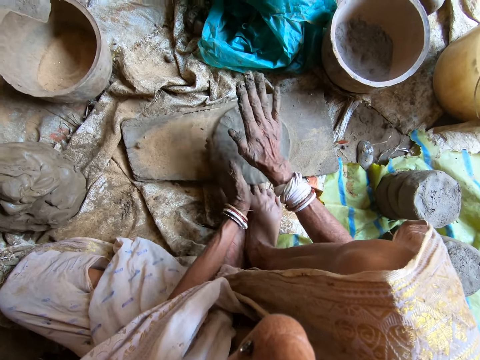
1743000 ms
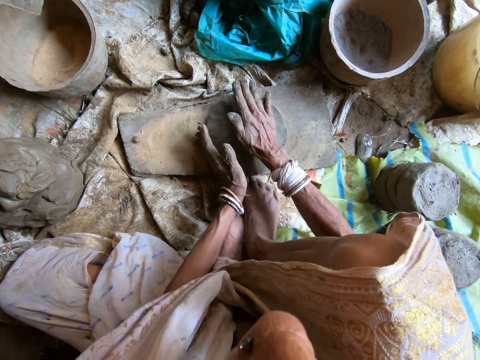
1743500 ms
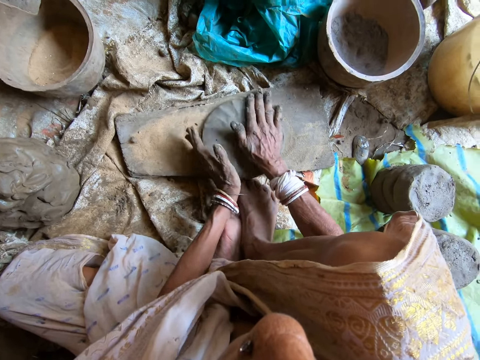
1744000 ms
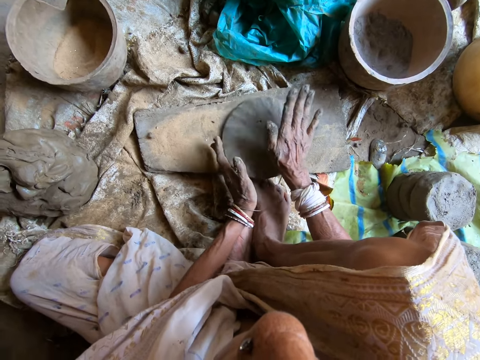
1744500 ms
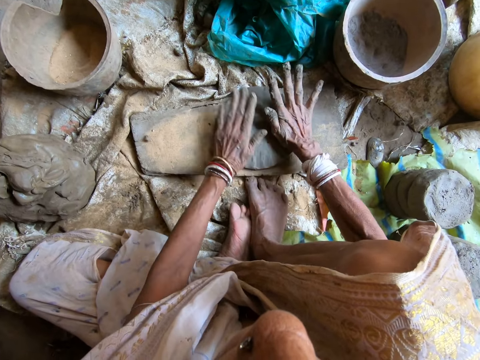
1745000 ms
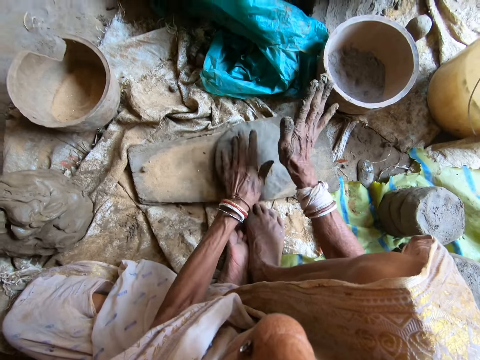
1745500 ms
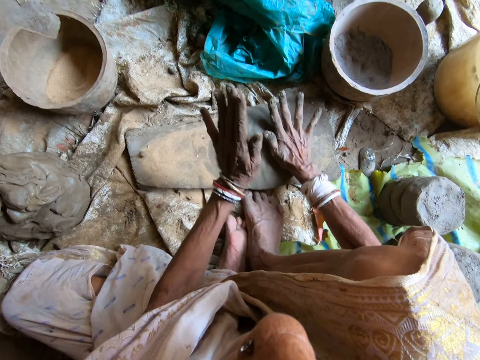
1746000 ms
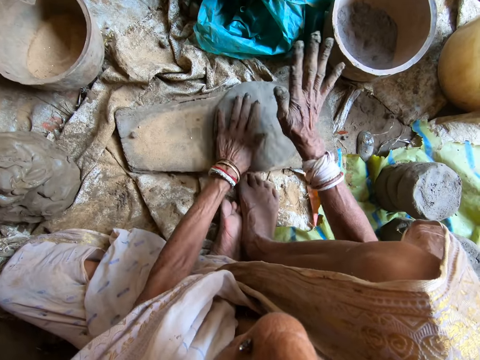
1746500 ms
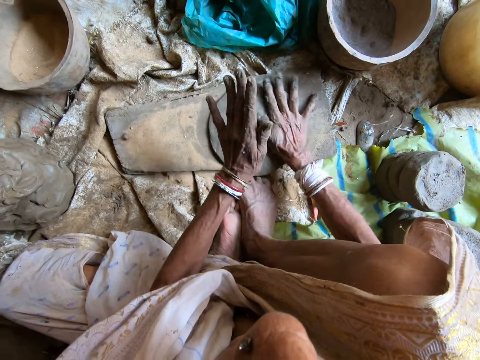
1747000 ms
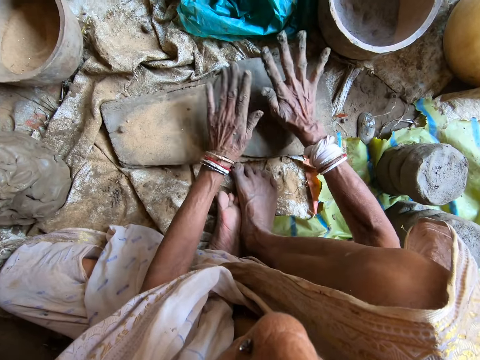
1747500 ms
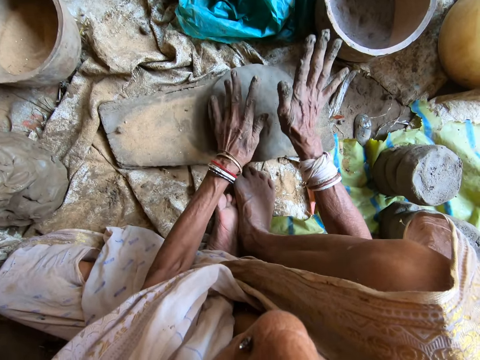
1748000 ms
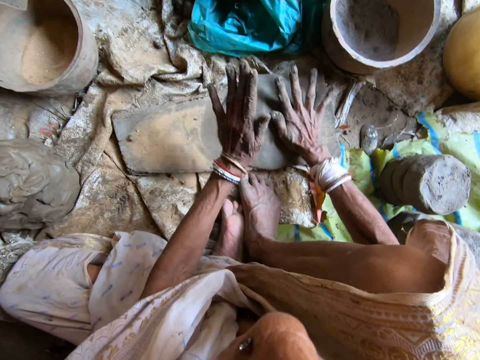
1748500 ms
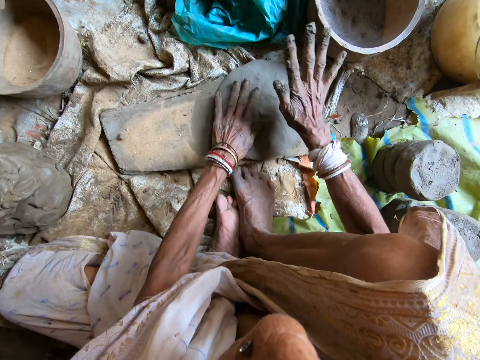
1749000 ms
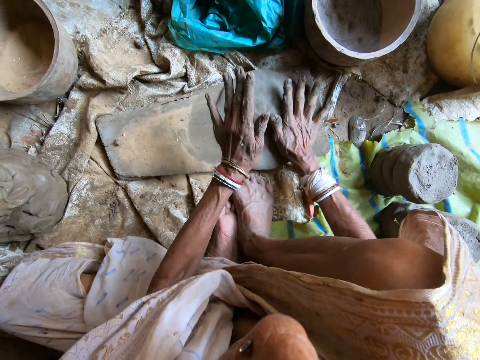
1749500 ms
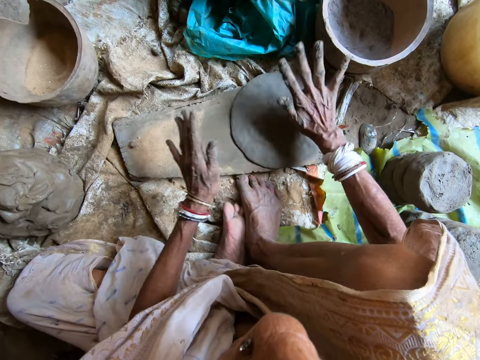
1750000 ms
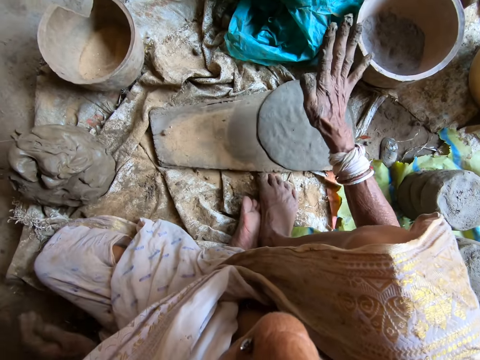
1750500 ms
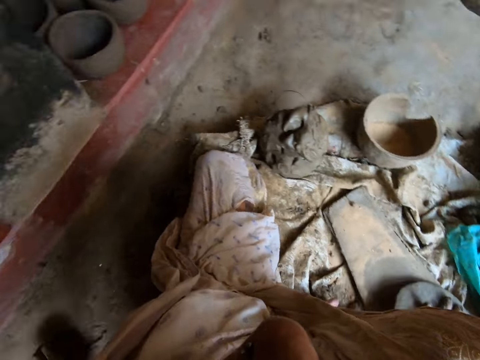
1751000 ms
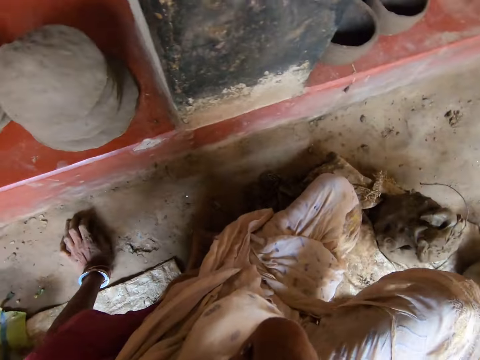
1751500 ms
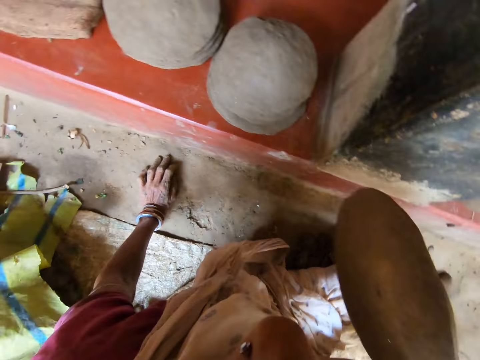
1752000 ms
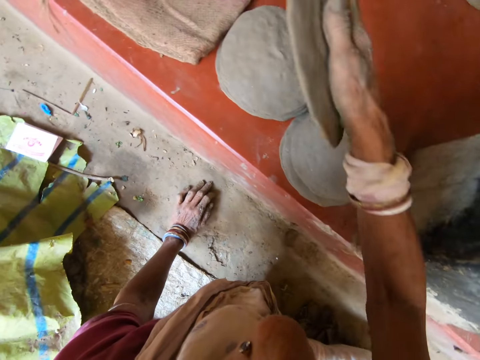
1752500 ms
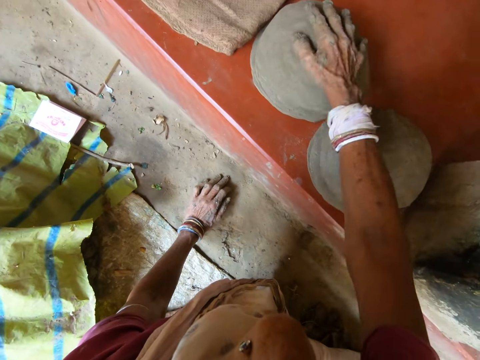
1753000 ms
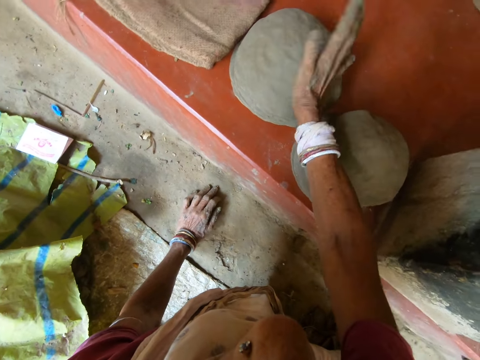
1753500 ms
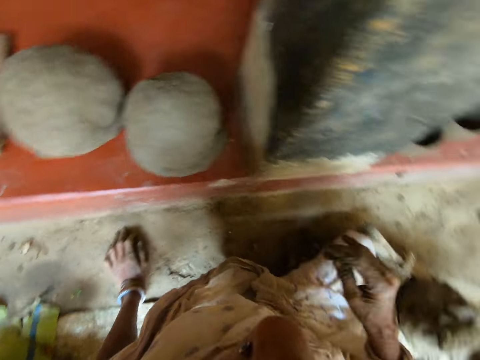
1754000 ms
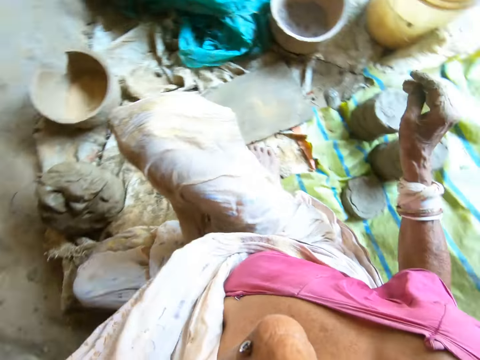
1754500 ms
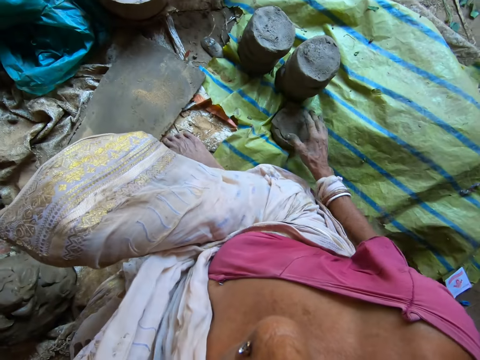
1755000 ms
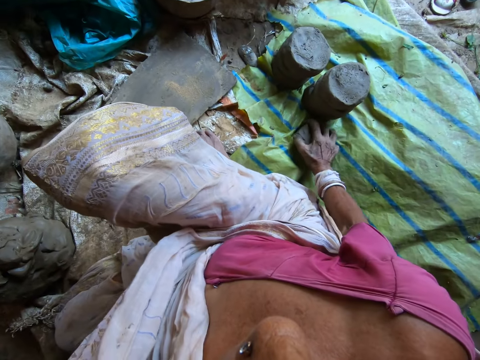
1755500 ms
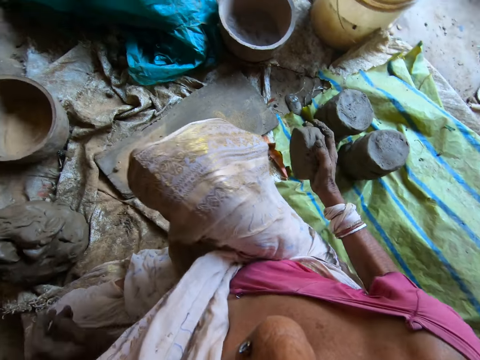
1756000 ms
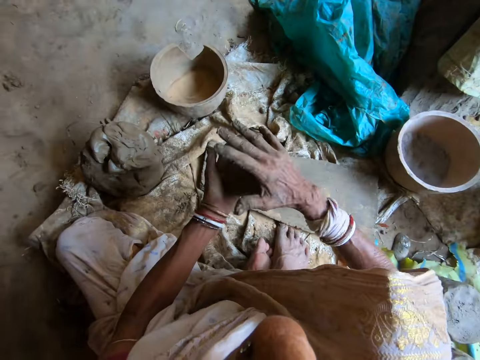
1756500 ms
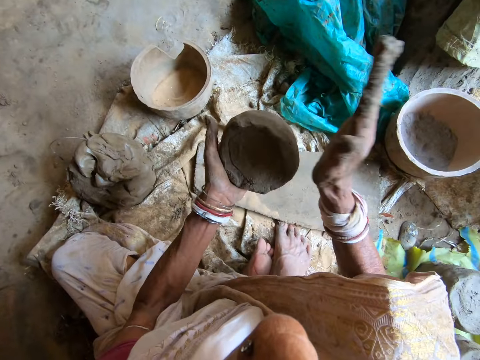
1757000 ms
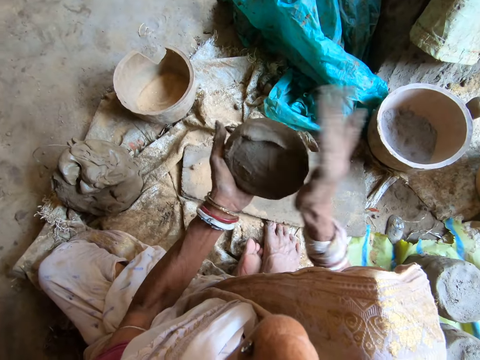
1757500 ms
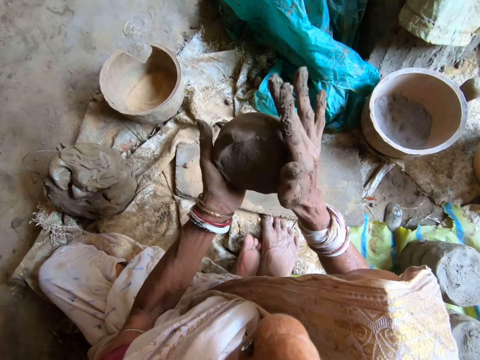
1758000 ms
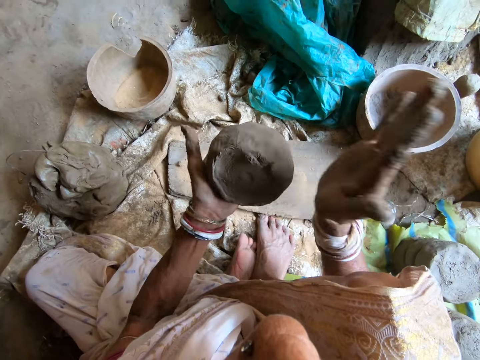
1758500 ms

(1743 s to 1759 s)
The camera wearer hits the clay mold on the wooden board with both hands. She hits the clay mold on the wooden board with her right hand. She touches the floor with her left hand. She picks up the clay mold with the right hand. She holds the clay mold in her right hand. She places the clay mold in her right hand on the stack of clay molds on the floor. She picks a clay lump from the floor with her right hand. She passes the clay lump from her right hand to her left hand. She hits the clay lump in her left hand with her right hand.

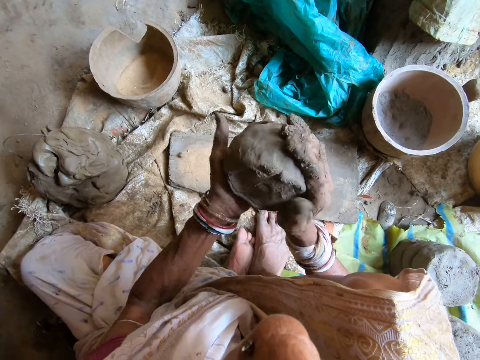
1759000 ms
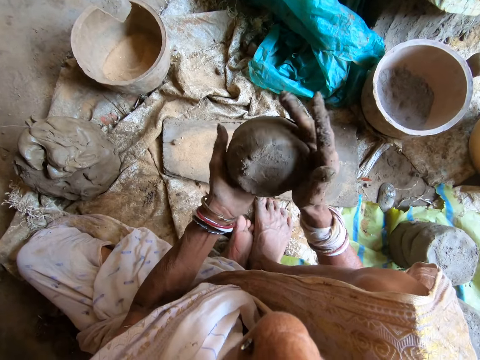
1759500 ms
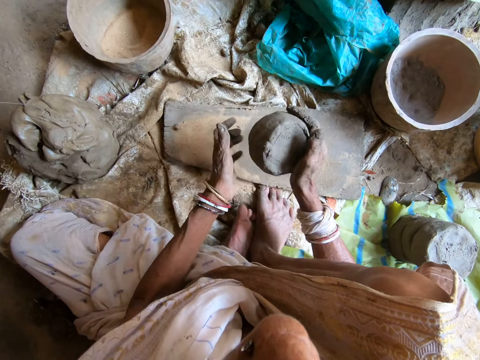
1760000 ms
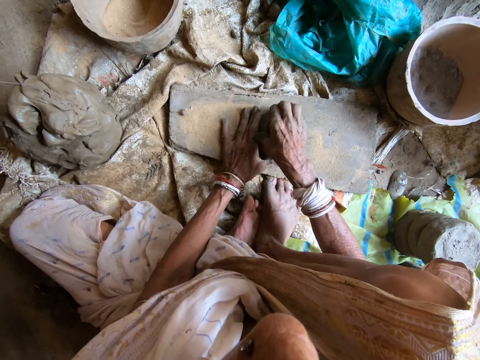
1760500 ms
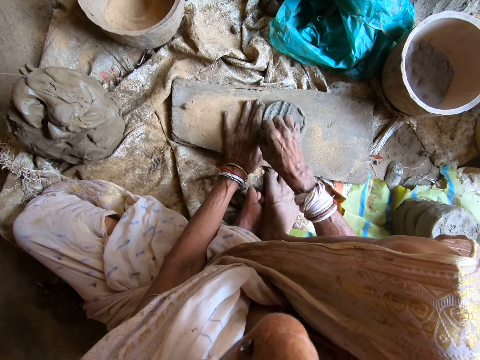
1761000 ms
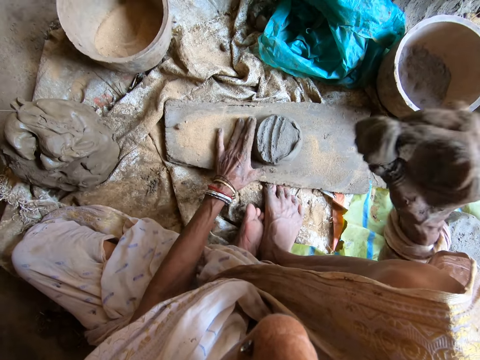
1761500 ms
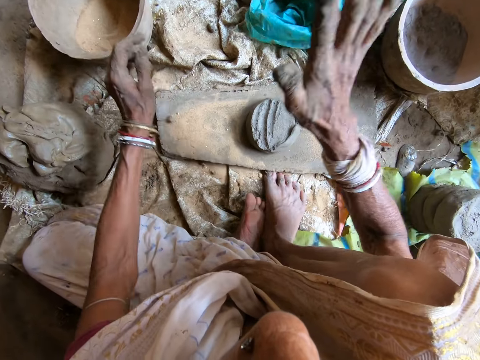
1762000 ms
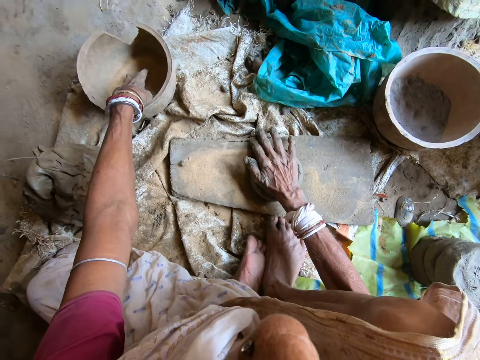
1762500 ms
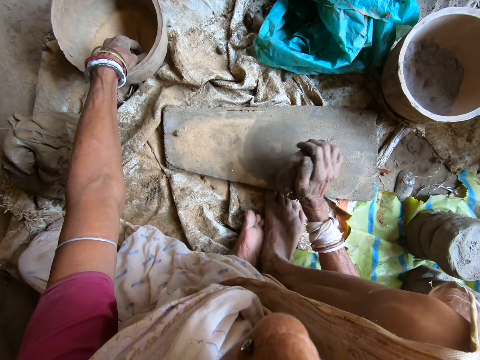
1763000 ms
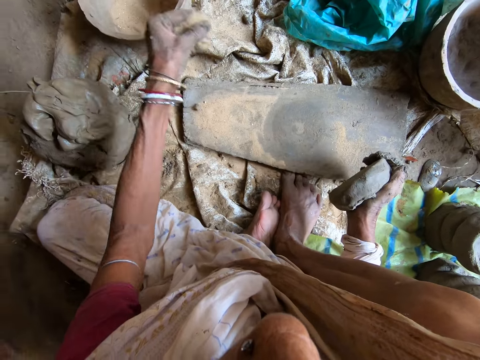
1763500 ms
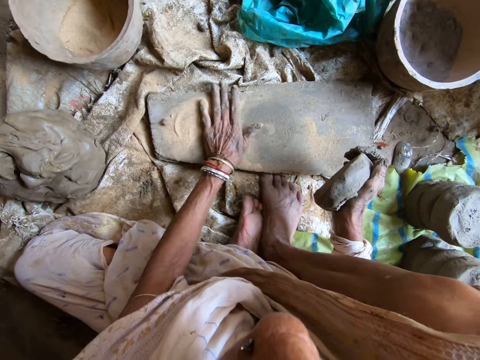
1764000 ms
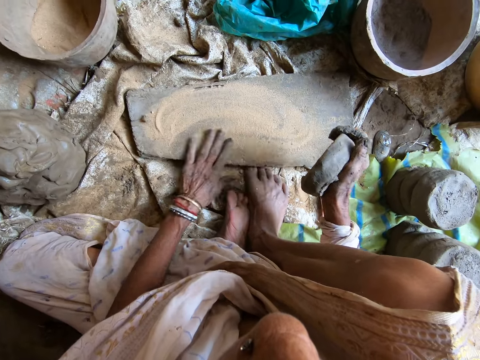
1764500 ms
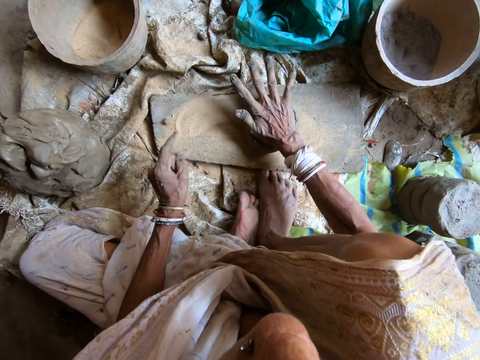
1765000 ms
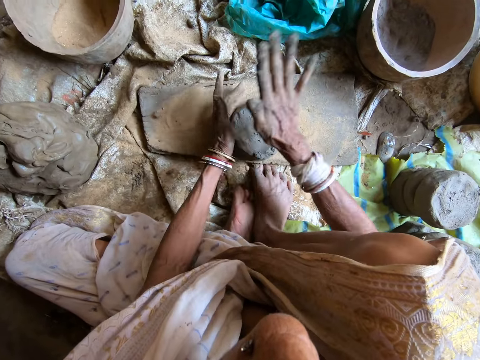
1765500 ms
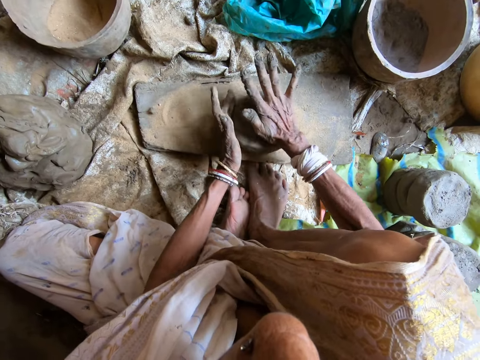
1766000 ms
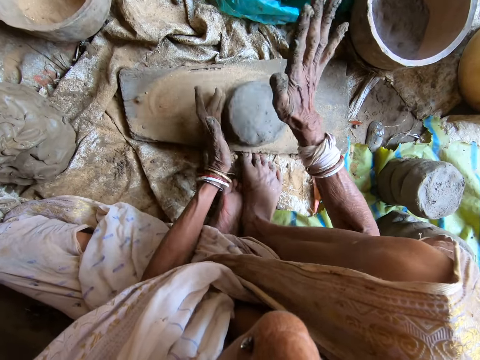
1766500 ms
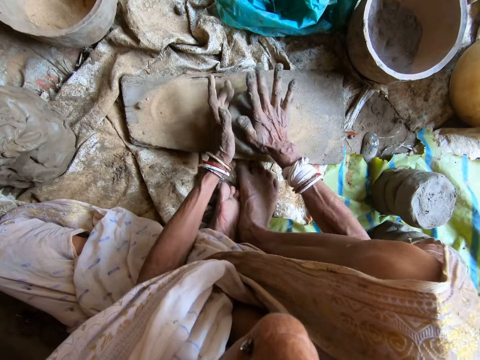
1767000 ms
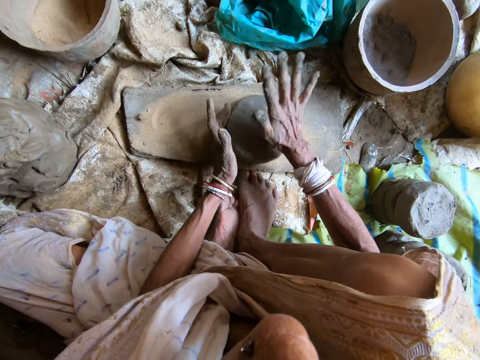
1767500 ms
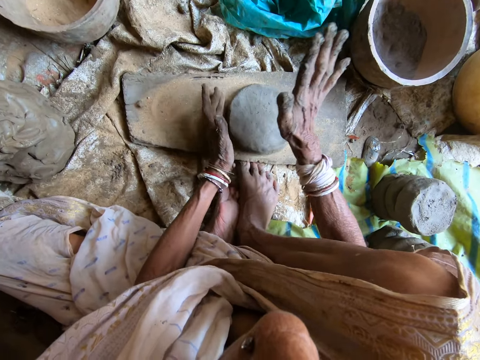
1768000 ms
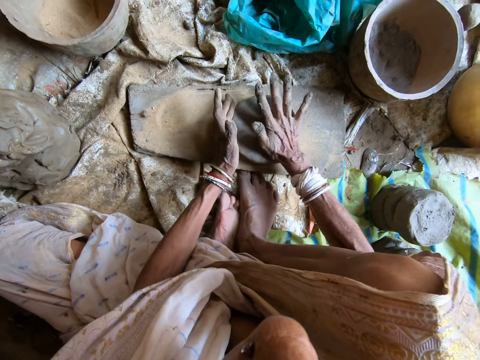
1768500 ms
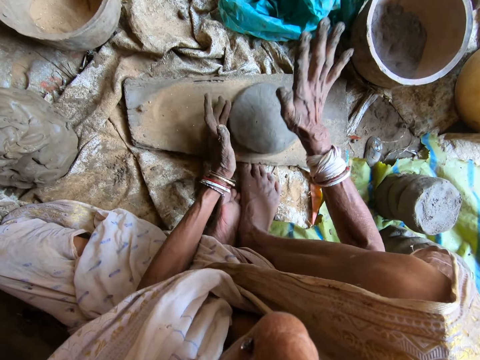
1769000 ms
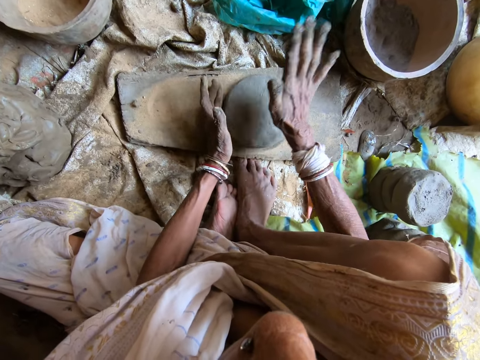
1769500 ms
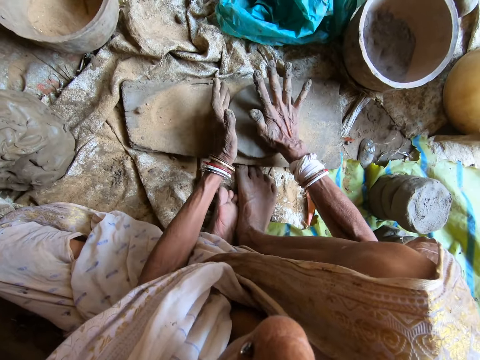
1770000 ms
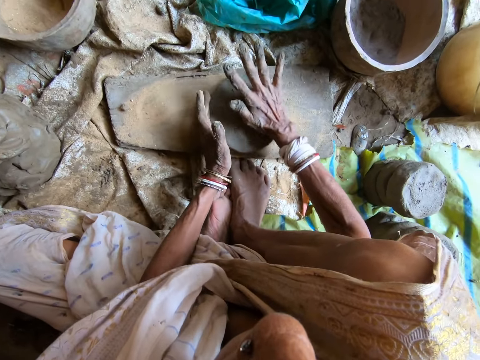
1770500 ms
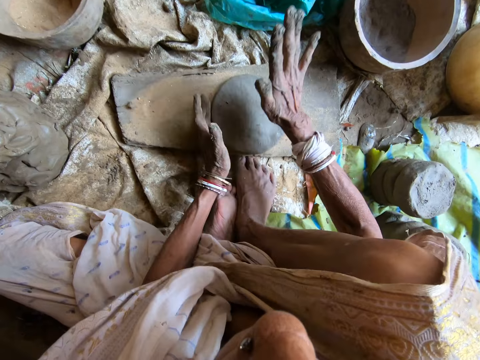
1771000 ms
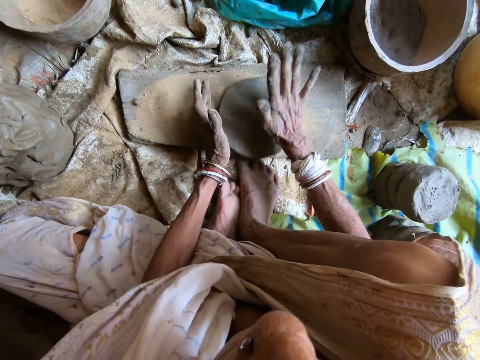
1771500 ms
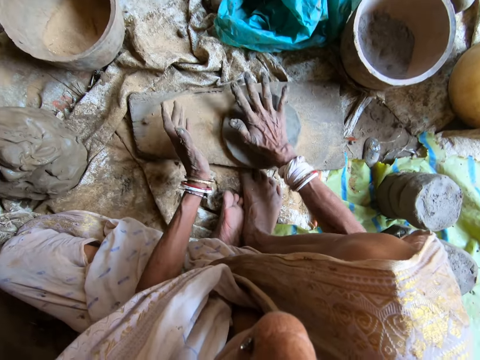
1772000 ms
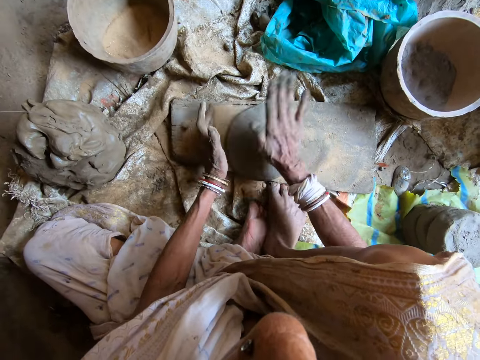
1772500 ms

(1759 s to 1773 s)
The camera wearer passes the clay lump from her left hand to her right hand. She drops the clay lump in her right hand on the wooden board. She touches the clay lump on the wooden board with her left hand. She scoops some clay from the clay mold on the wooden board in her left hand with her right hand. She throws the clay in her right hand on the plastic bag. She hits the clay lump on the wooden board with her right hand. She takes some sand from the bucket with her left hand. She picks the clay lump from the wooden board with her right hand. She drops the sand in her left hand on the wooden board. She spreads the sand on the wooden board with her left hand. She places the clay lump in her right hand on the wooden board. She turns the clay lump on the wooden board with her left hand. She hits the clay lump on the wooden board into the clay mold with her right hand.
